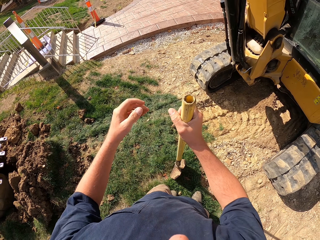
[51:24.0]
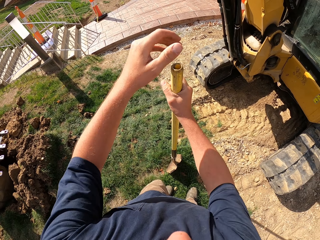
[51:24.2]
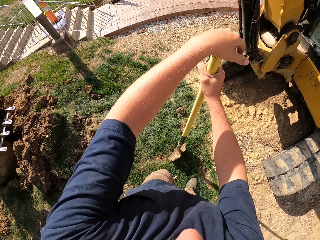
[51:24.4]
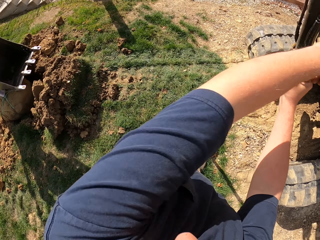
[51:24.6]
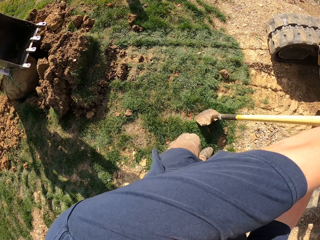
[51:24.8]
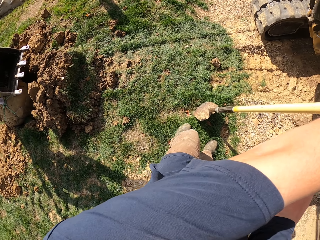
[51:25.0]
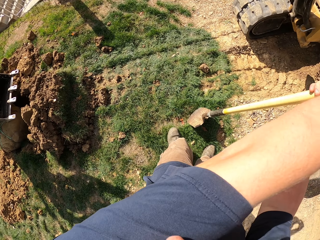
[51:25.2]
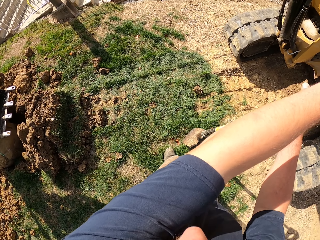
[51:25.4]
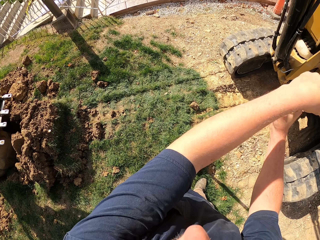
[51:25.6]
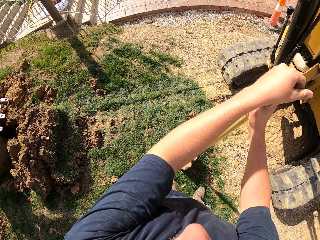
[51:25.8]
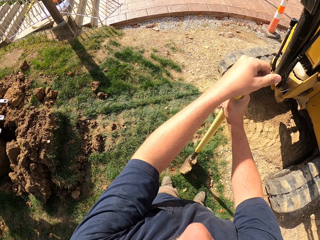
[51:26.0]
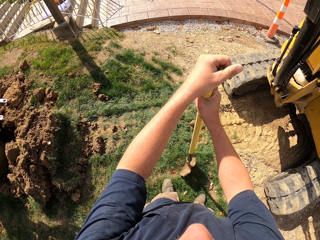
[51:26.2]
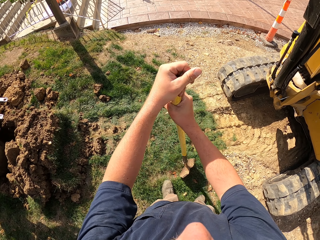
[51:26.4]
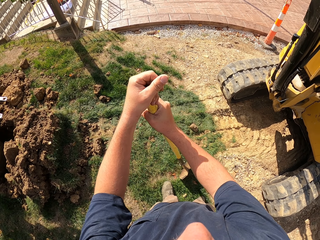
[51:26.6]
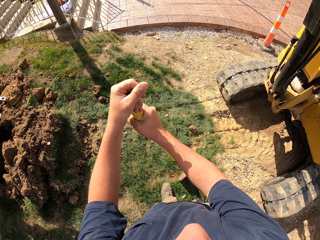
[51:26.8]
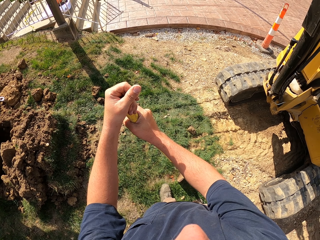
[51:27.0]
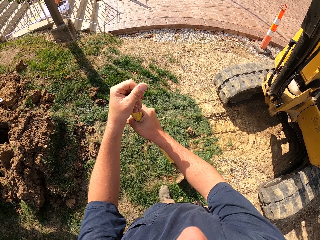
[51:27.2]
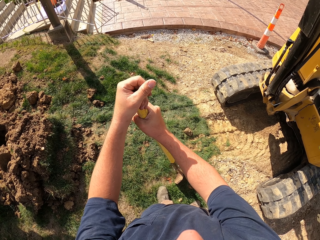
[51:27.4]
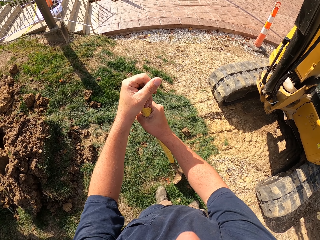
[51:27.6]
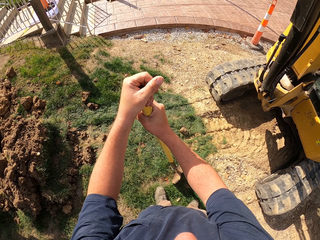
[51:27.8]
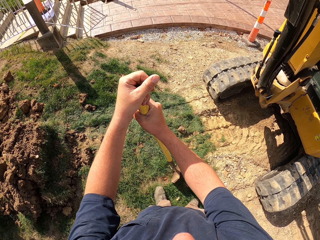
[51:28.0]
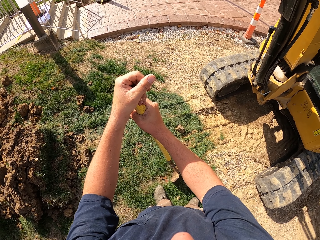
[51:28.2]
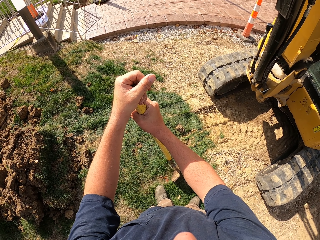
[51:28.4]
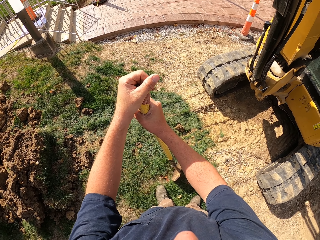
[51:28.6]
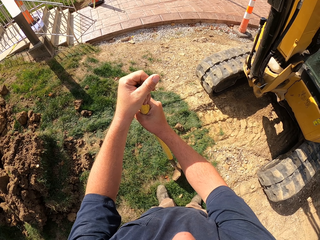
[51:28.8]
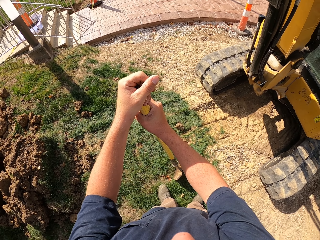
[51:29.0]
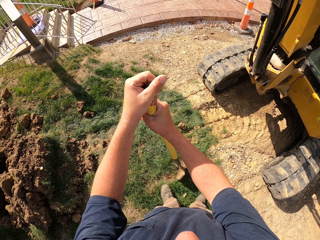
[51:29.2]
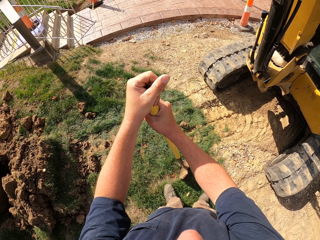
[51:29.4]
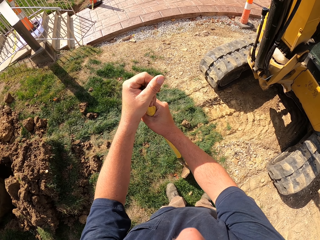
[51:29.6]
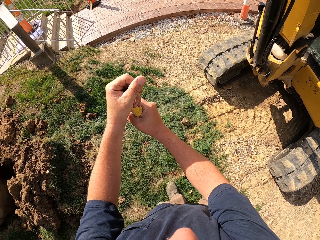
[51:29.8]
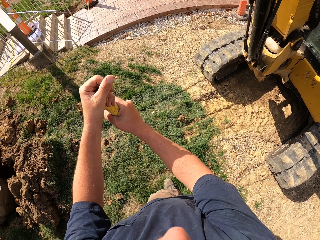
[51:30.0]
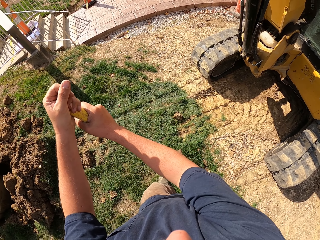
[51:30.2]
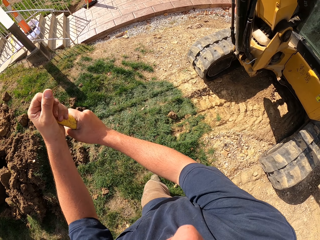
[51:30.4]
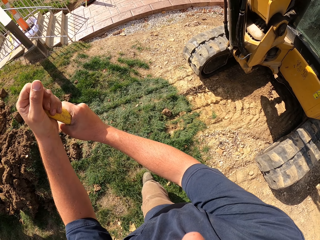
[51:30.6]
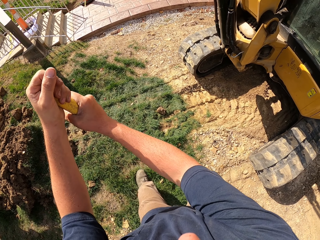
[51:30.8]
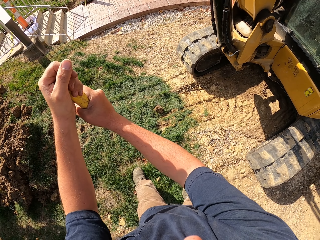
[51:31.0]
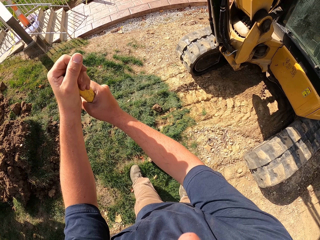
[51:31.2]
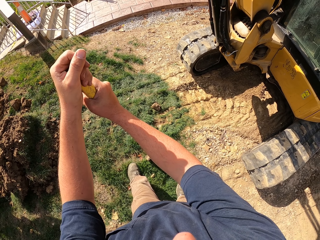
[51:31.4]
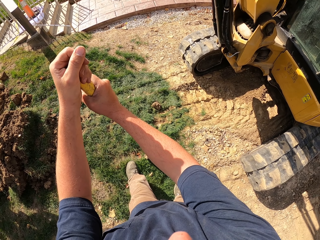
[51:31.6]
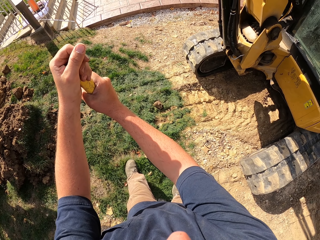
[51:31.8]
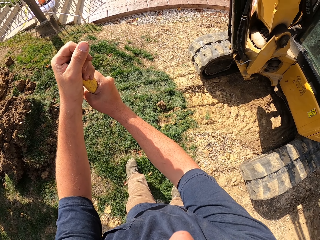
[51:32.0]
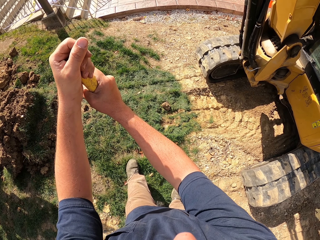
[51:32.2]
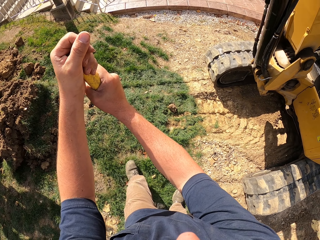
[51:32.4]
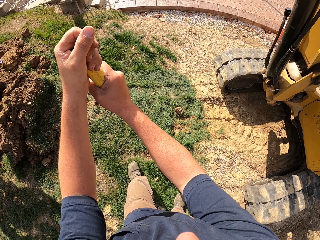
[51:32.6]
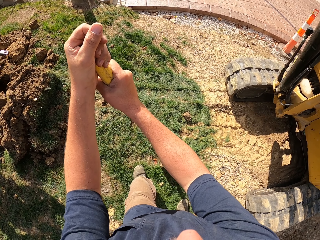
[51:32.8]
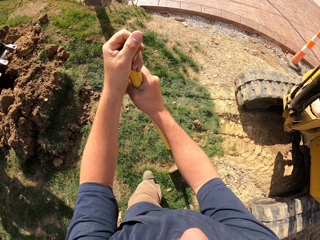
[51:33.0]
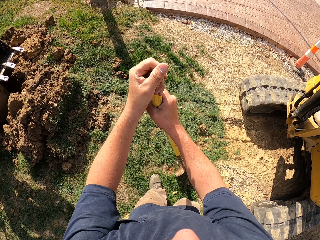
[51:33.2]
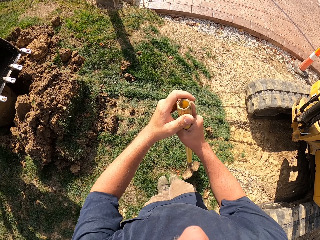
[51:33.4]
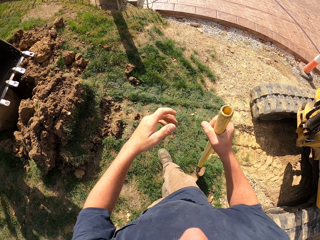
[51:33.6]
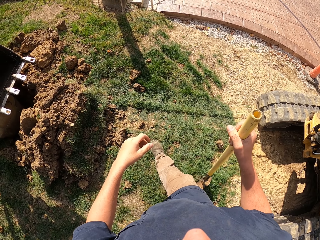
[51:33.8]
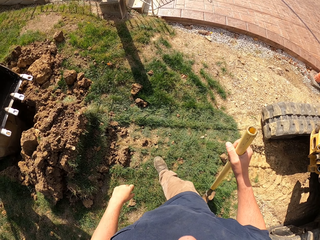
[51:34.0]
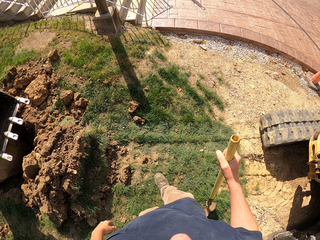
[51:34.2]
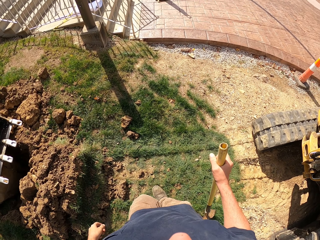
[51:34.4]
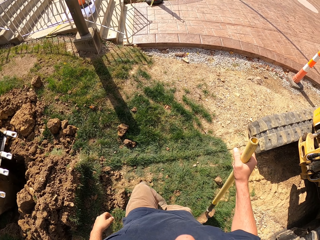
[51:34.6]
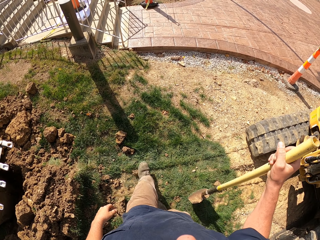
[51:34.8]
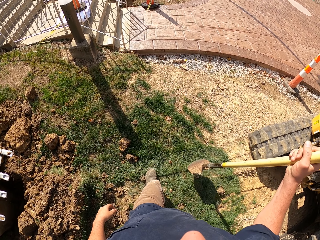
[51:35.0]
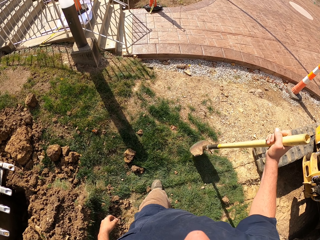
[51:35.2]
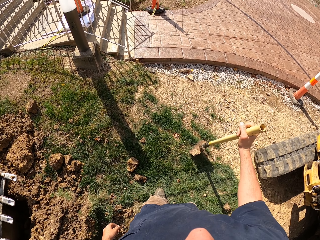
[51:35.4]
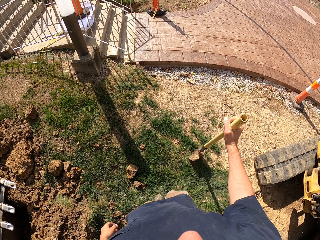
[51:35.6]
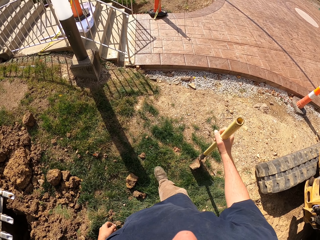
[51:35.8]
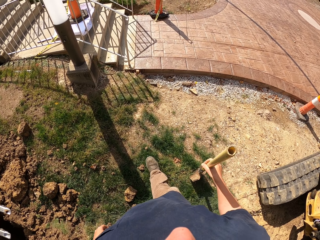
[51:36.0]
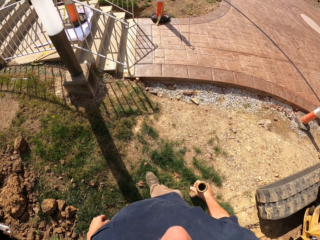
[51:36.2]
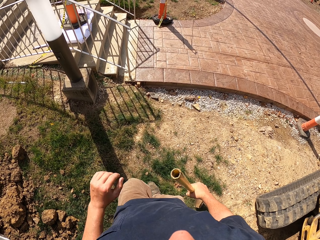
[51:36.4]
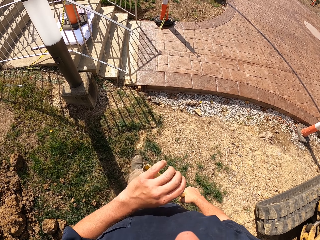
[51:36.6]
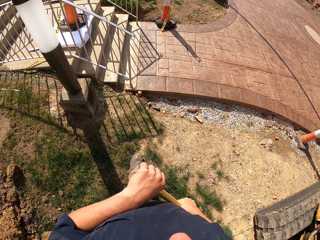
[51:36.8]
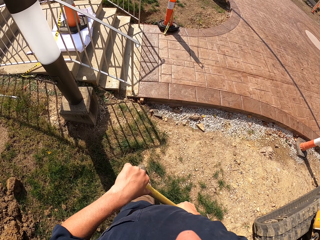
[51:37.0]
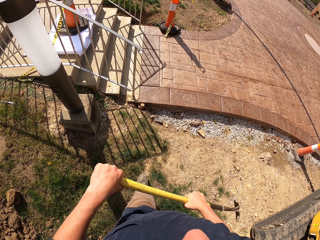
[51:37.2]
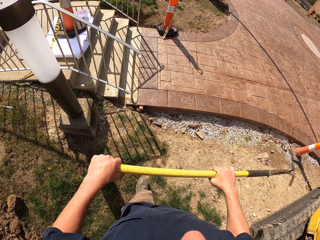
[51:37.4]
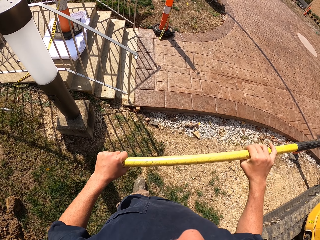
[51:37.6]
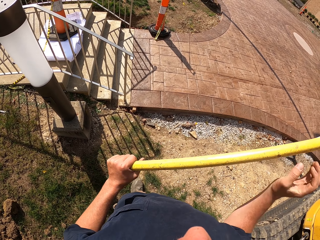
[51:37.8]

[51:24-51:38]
The camera wearer places the shovel down. They hold the shovel with both hands. They look around. They swing the pole. They move the shovel. They look around. They look around. They walk around and lift the shovel.

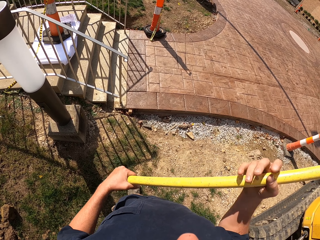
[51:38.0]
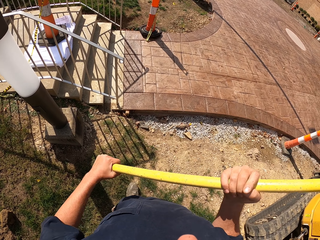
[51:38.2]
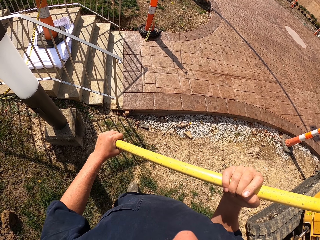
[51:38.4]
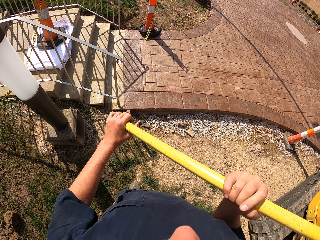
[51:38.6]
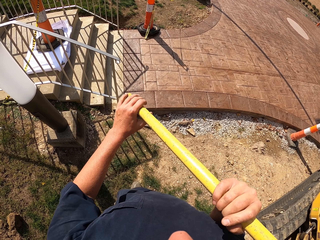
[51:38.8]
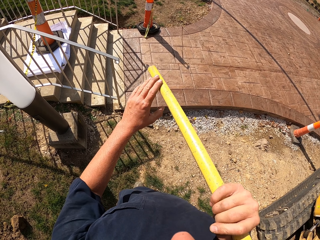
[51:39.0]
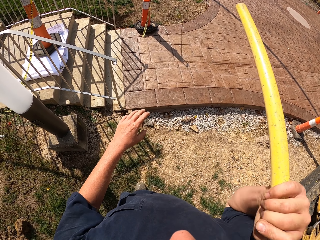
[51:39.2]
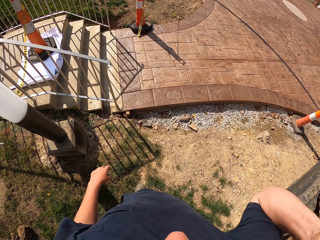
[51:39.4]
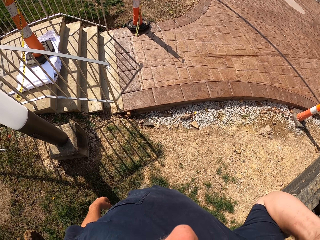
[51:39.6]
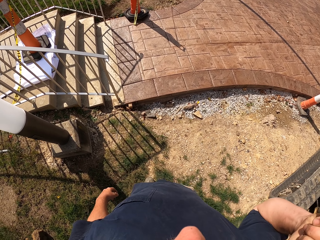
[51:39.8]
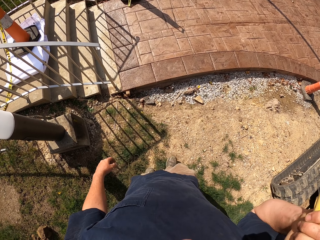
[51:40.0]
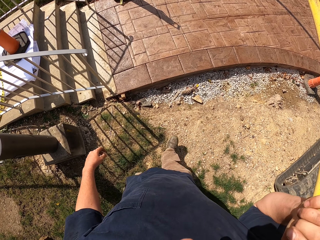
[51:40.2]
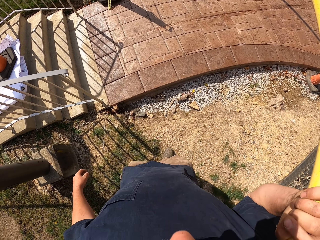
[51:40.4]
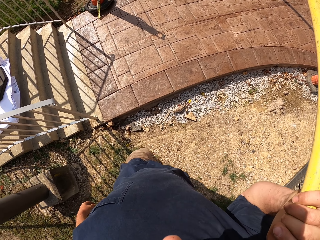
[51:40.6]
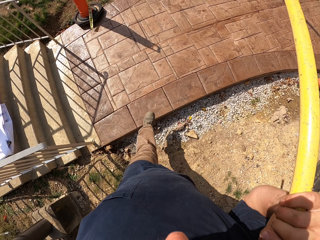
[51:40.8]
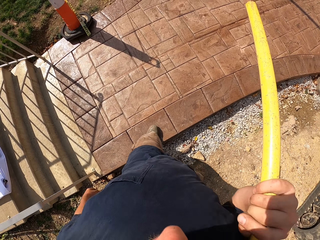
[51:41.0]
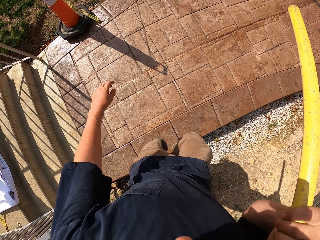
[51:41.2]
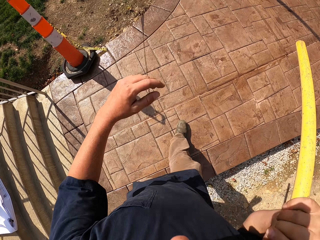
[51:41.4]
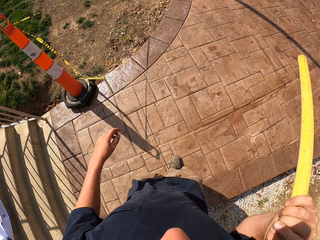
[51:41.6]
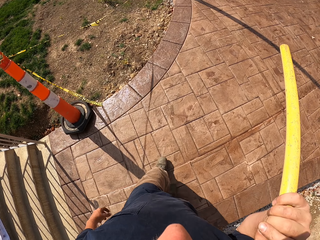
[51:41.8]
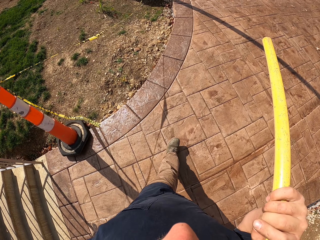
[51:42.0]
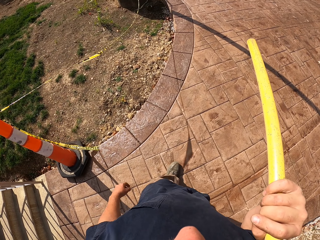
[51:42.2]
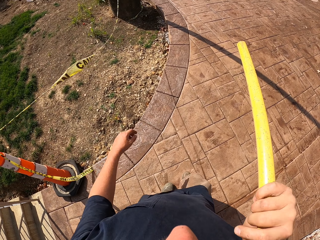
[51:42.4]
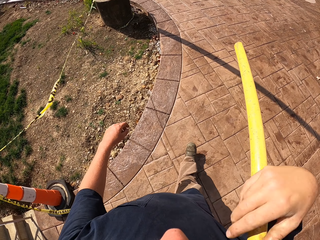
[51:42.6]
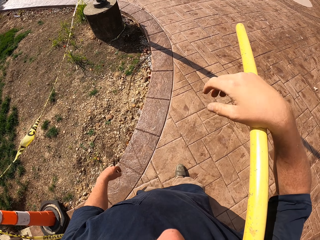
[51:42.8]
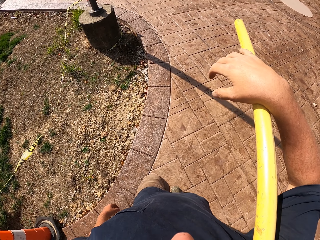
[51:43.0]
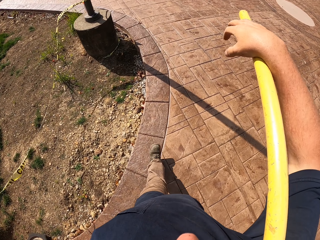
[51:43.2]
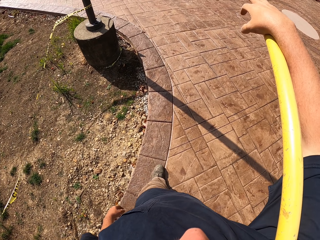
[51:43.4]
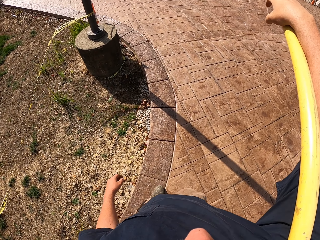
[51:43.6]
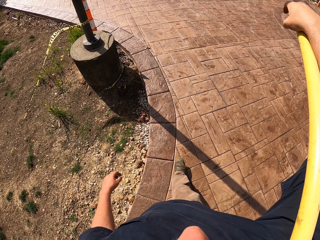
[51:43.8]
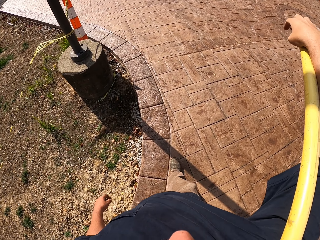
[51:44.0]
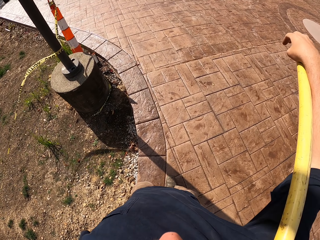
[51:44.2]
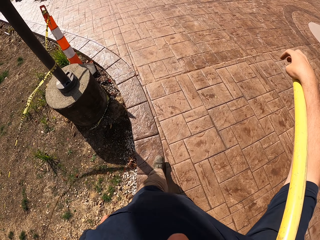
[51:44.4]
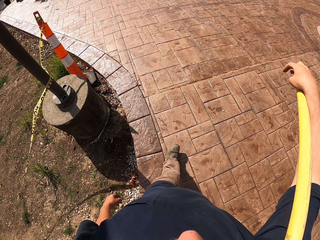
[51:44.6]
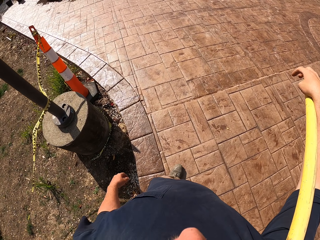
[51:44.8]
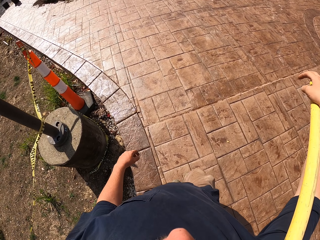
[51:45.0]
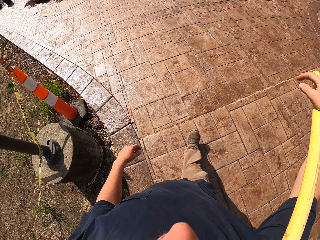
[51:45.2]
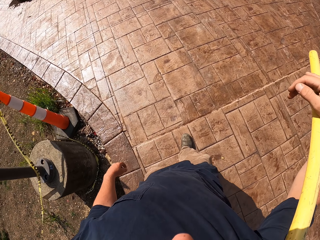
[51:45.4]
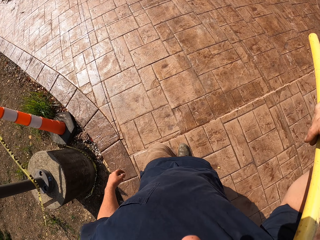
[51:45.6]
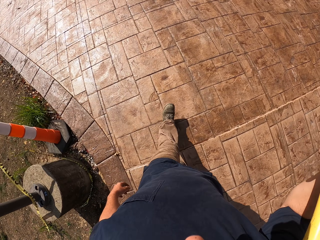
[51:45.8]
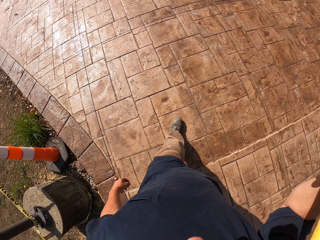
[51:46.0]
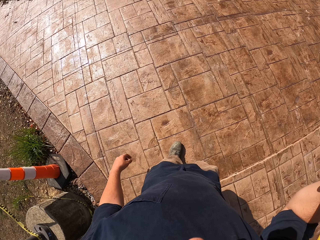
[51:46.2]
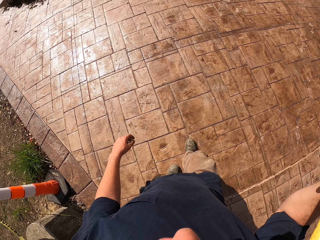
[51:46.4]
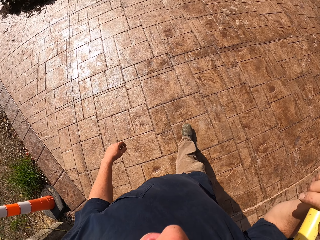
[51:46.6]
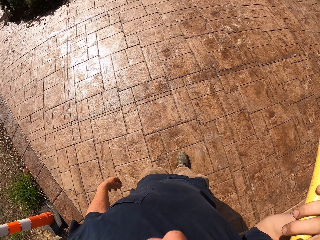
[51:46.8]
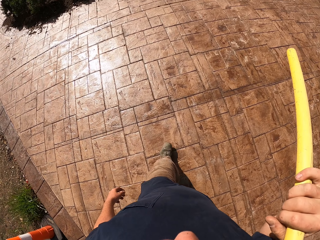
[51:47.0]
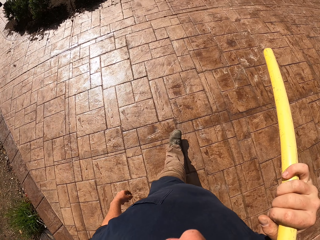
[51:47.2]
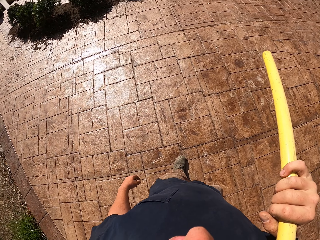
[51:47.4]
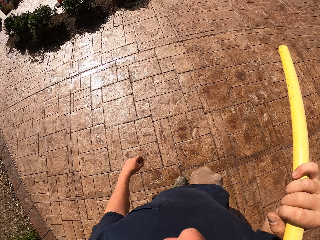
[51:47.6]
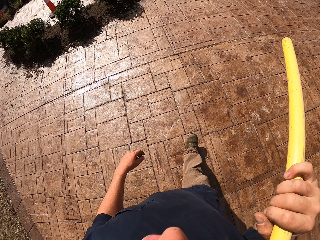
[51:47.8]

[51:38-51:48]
The camera wearer places the shovel on the shoulder. They look around. They carry the shovel. They walk around.
